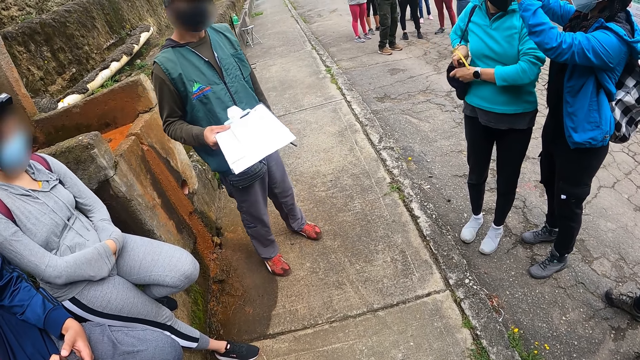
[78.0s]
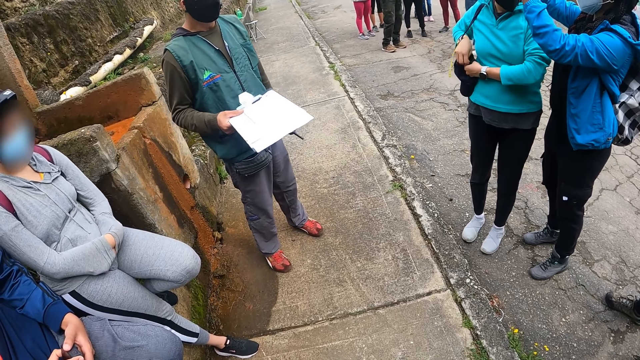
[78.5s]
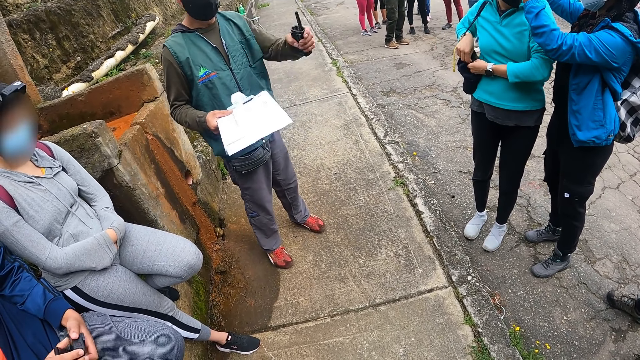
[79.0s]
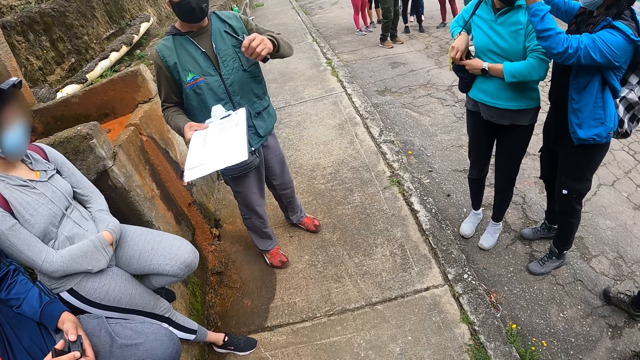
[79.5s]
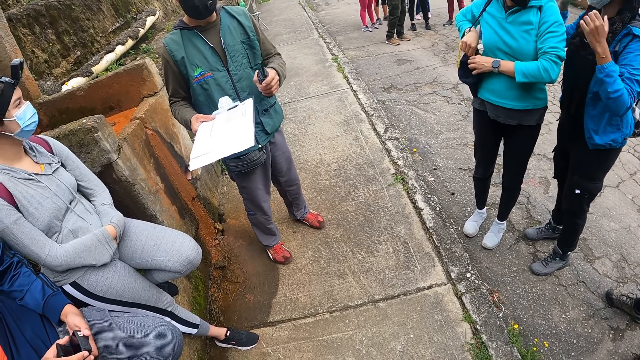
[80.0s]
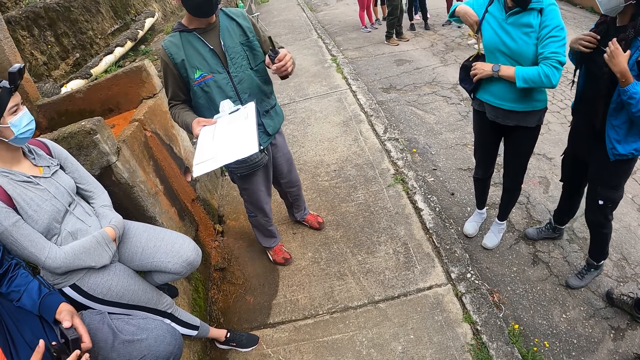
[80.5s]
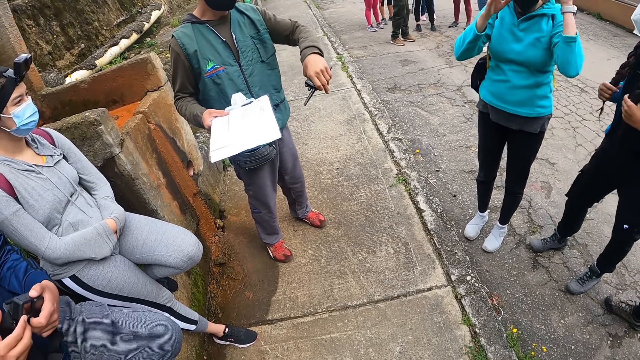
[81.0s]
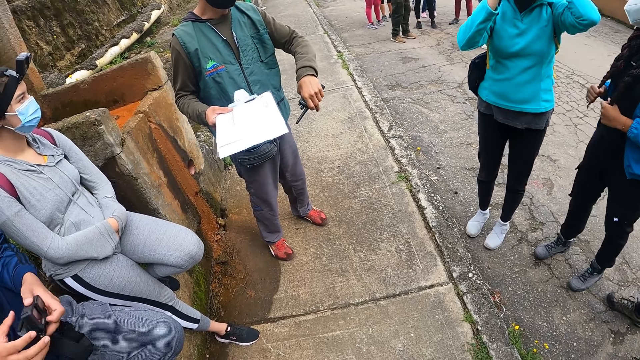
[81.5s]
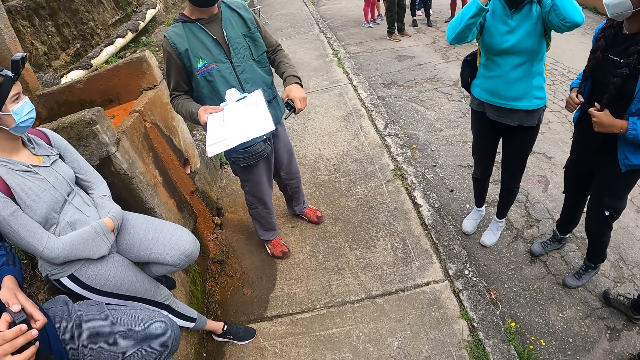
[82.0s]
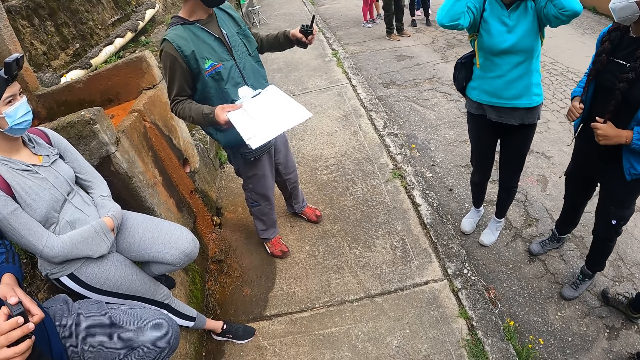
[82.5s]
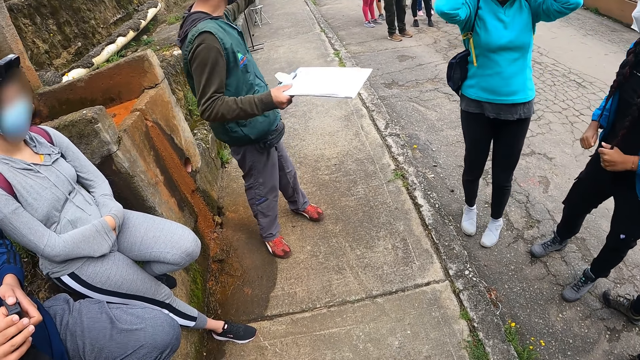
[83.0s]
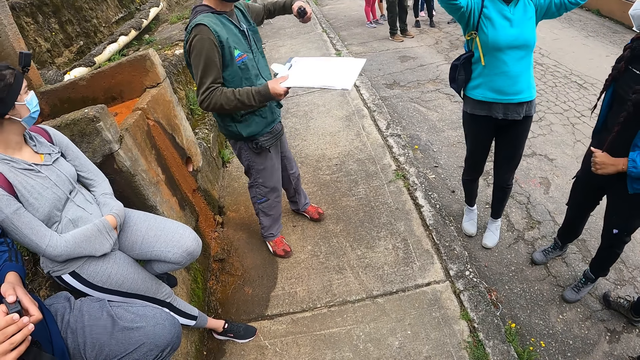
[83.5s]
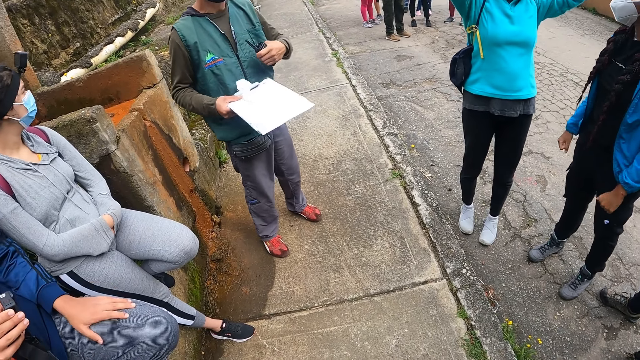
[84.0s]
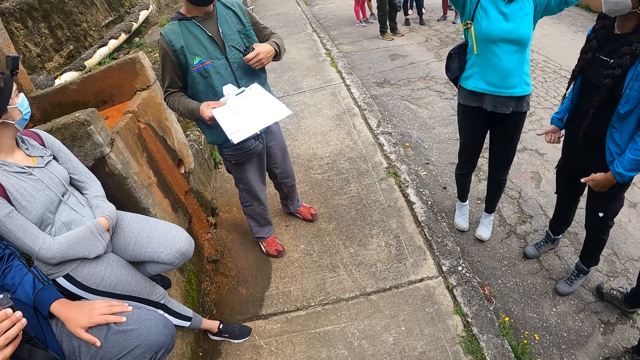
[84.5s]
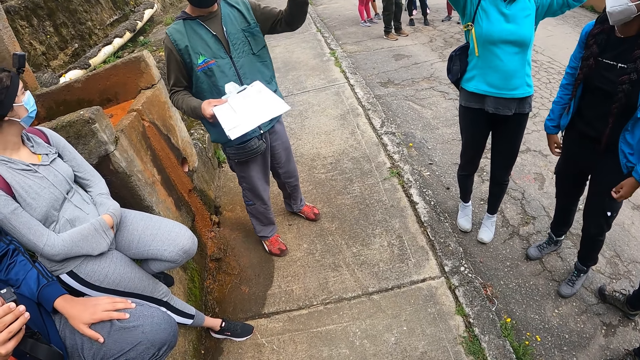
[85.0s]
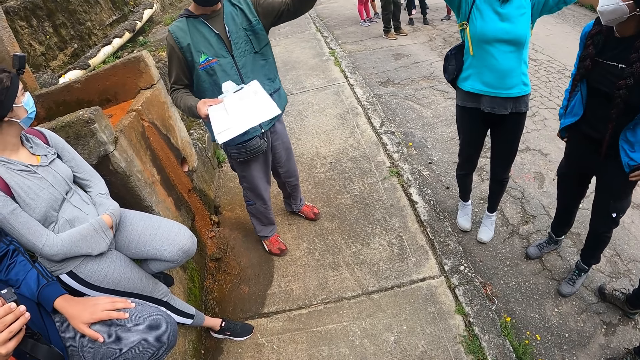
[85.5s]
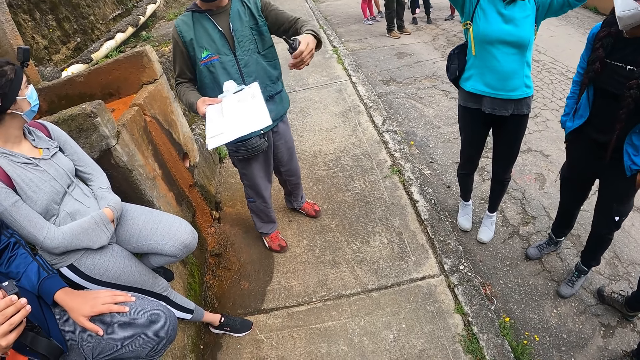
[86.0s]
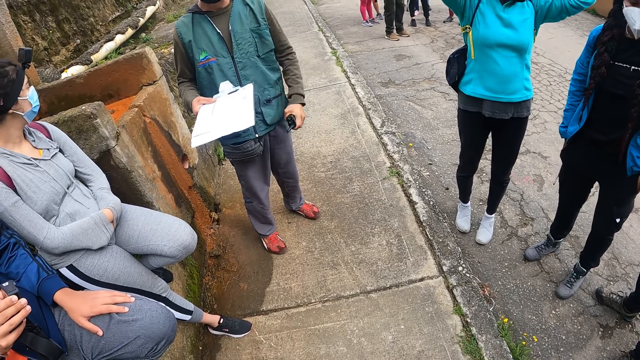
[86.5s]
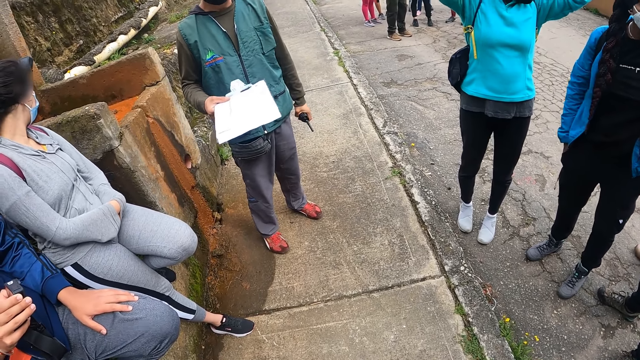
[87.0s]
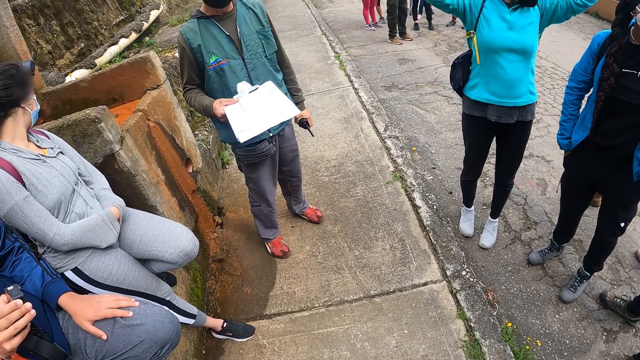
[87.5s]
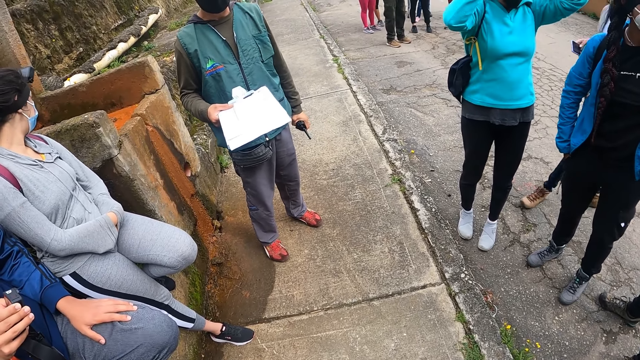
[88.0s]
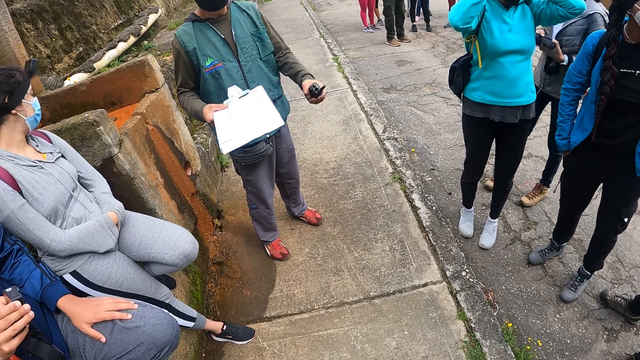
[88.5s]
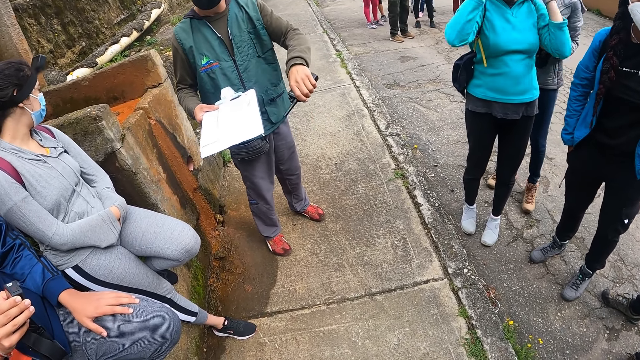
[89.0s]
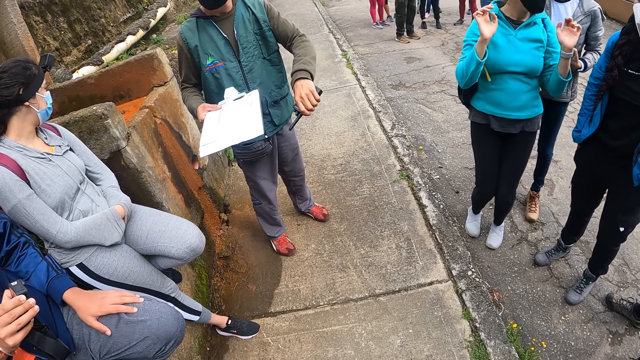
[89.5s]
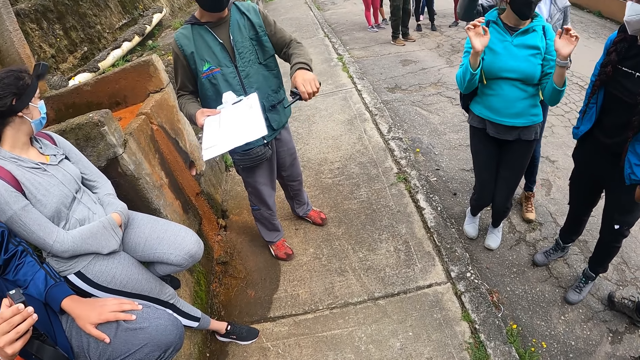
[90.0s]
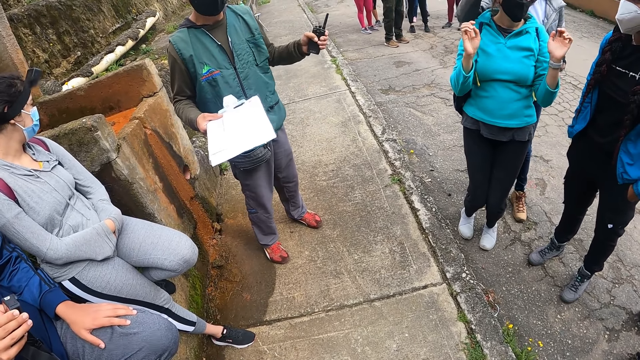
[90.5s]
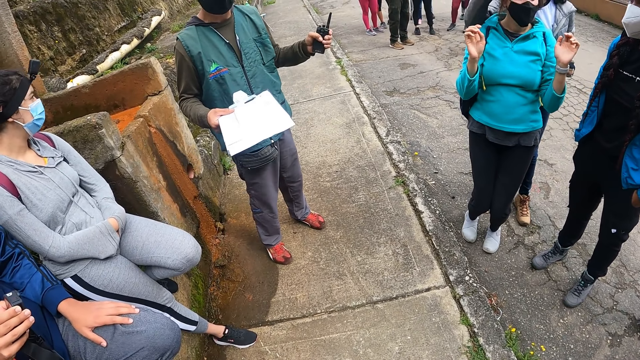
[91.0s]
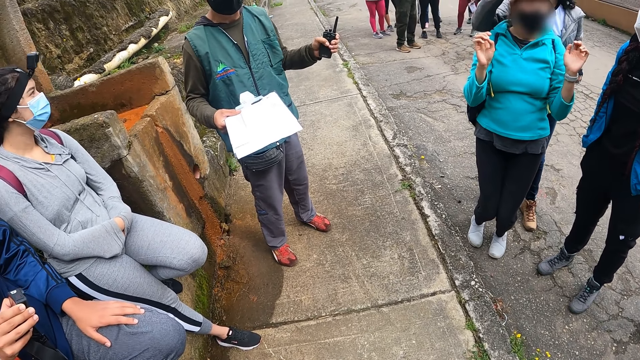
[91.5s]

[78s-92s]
The man examines a headcam in his hands. Another man moves a hand. A woman holds her braids with her hands. The first man holds the headcam with his right hand and puts a hand on his thigh. The woman dips her hands in her pockets. Another woman stands behind a third woman. The third woman moves her body. A woman adjusts the headcam on the head of another woman with her right hand.

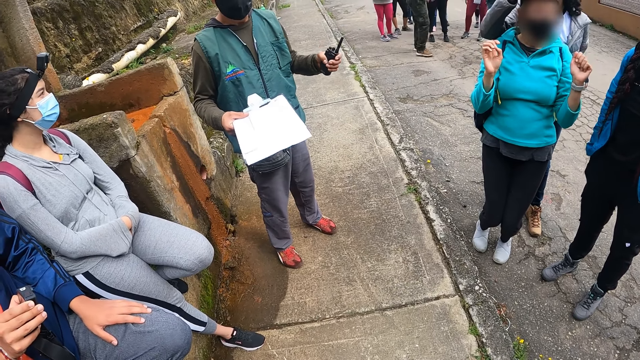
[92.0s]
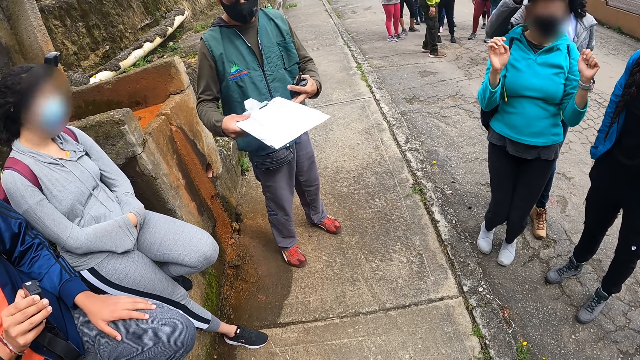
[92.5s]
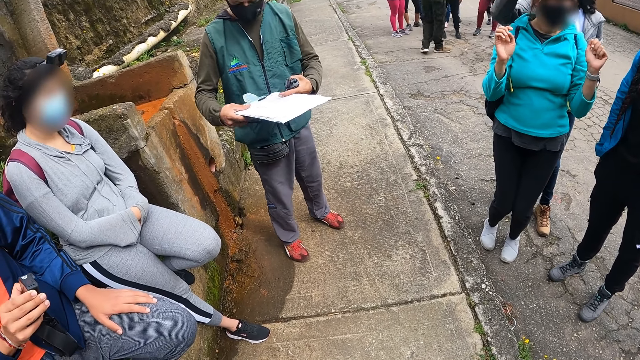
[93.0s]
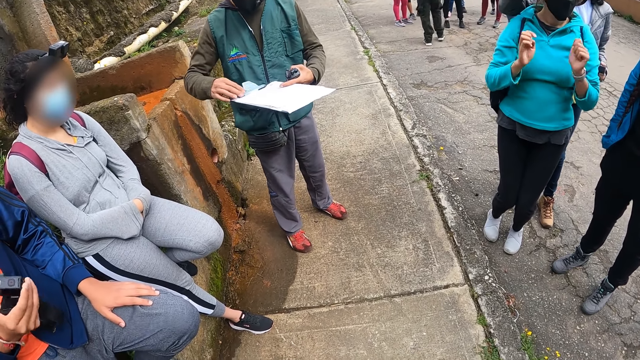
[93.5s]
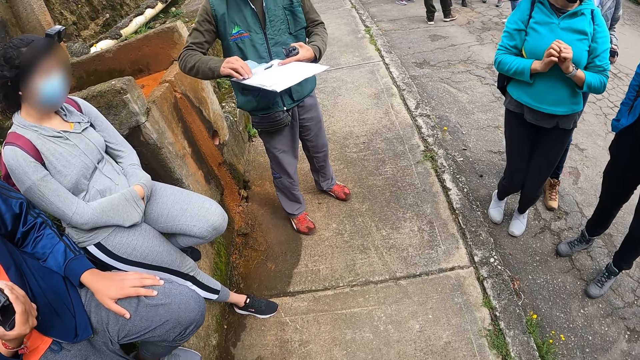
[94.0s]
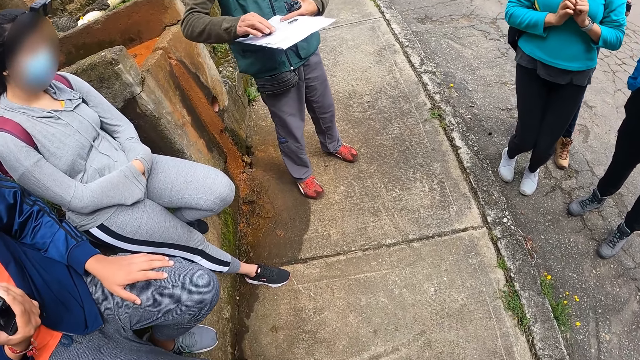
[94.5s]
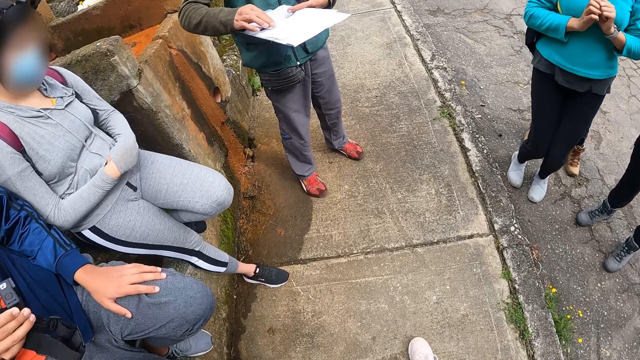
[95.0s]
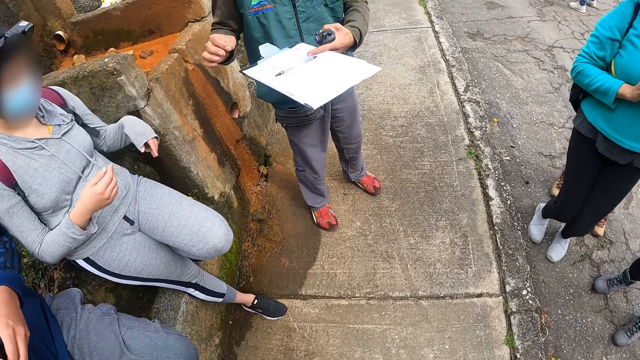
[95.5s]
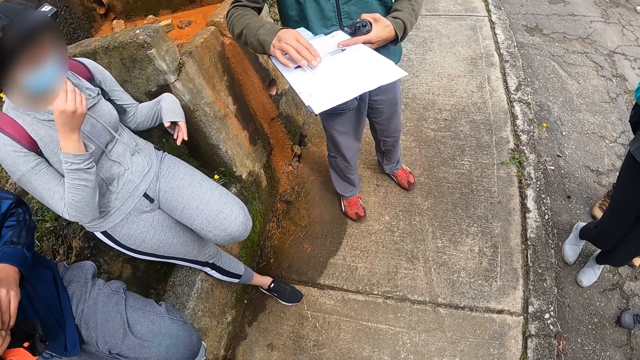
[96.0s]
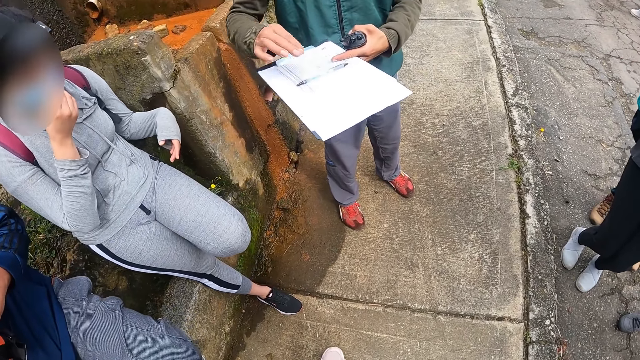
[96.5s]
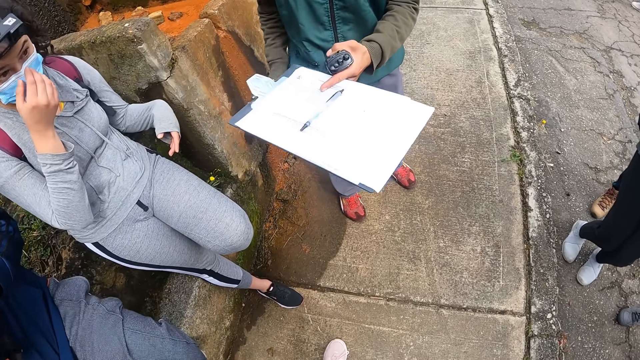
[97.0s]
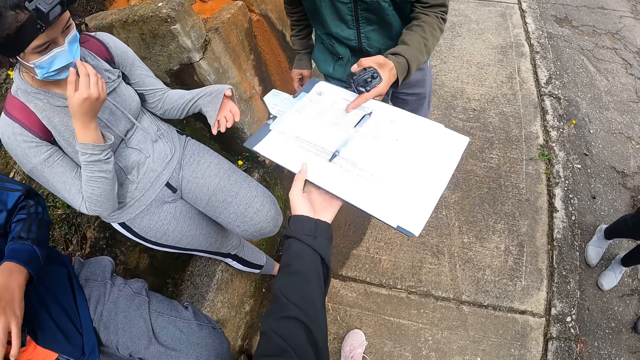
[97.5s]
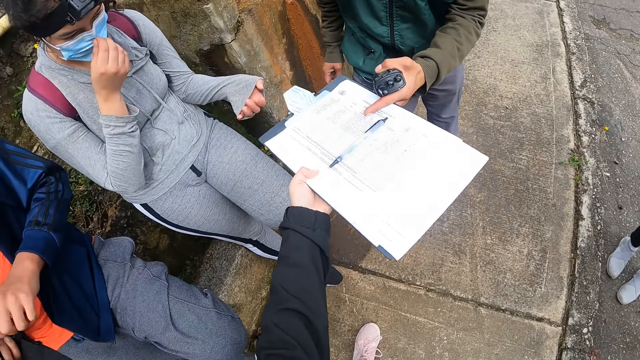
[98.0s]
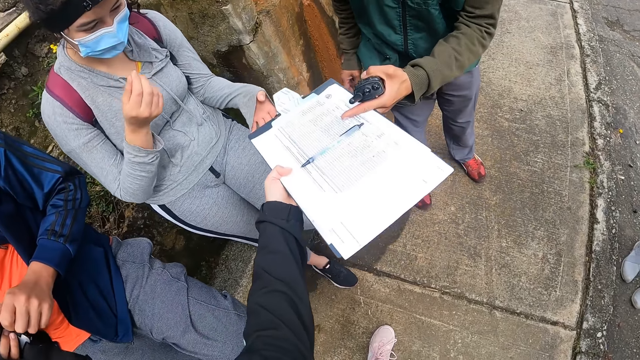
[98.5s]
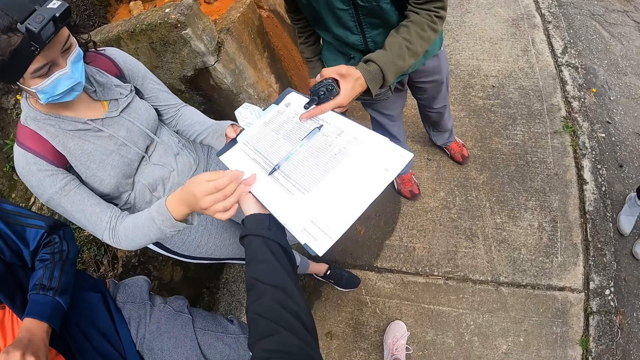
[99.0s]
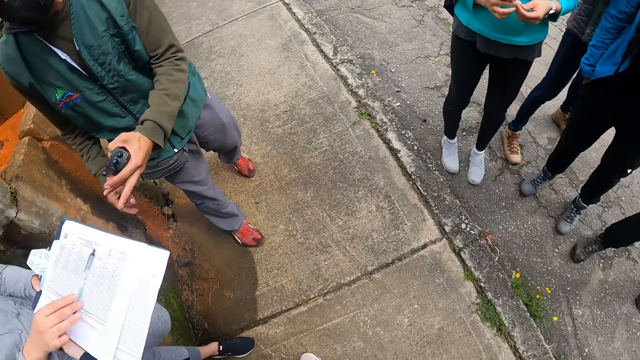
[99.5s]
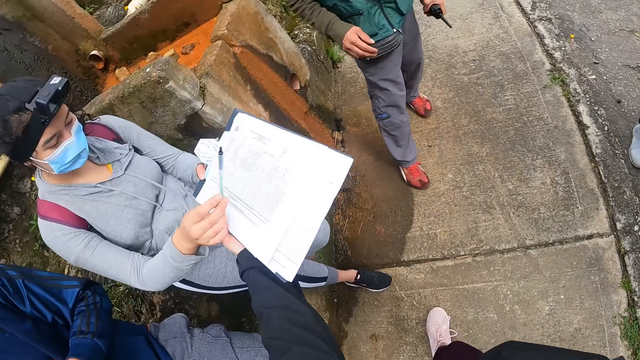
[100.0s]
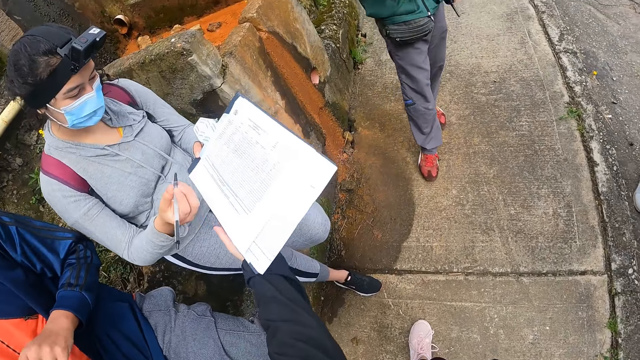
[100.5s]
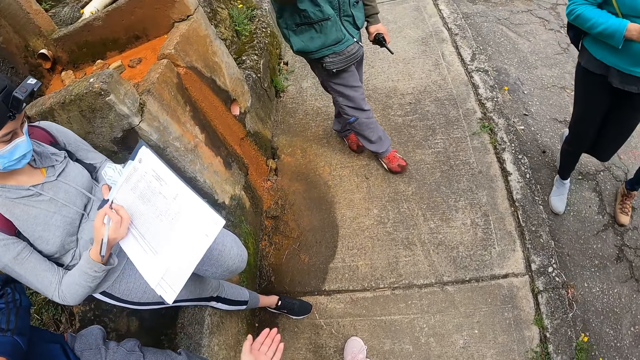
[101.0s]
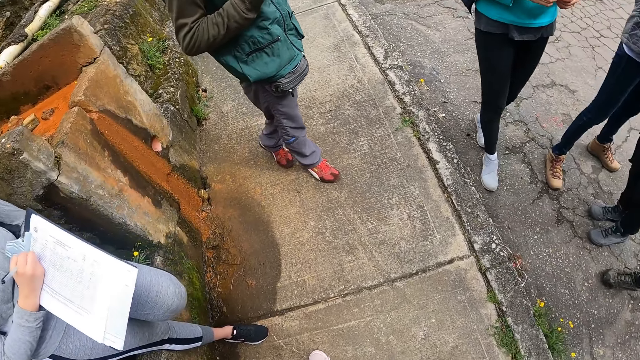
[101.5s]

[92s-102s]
A man passes the book or clipboard in his right hand to his left hand. He holds the clipboard with the other hand. Another man examines the headcam in his right hand. The first man moves the pen on the book with his right hand. The other man examines the headcam in his hands. The first man passes the book to a woman with his left hand. The camera wearer holds the book with the woman with her left hand. She passes the book to the woman with her left hand. The woman holds the book with her left hand. The woman takes the clipboard from the first man. The woman picks up the pen on the book with her right hand and writes on the book with the pen in her right hand.
